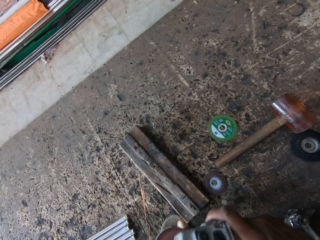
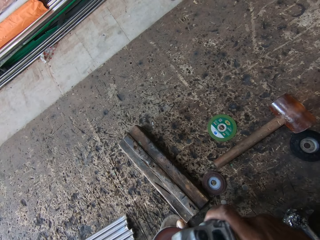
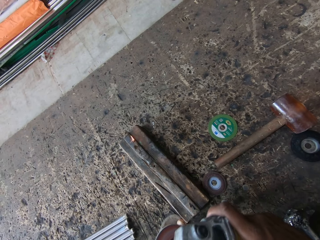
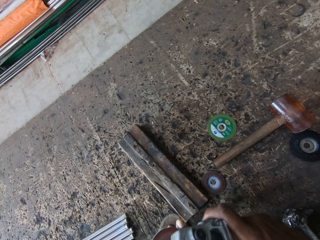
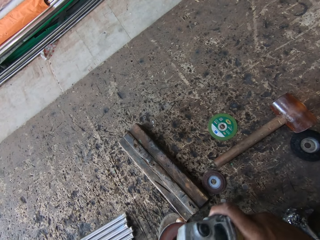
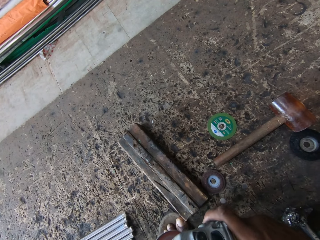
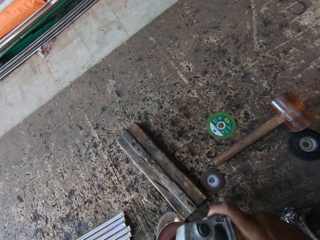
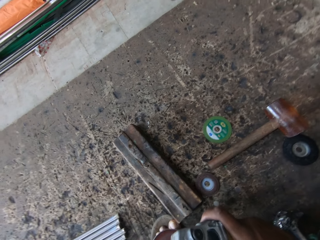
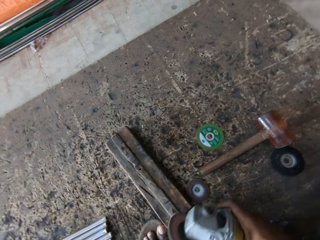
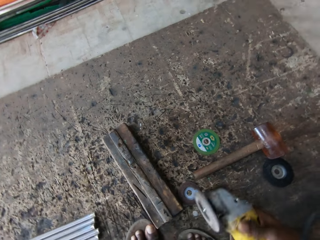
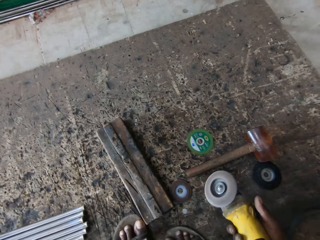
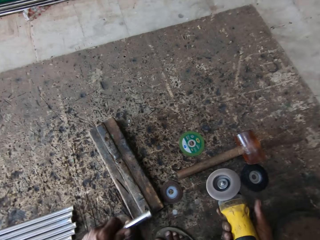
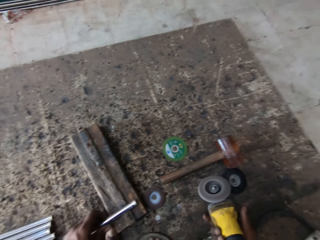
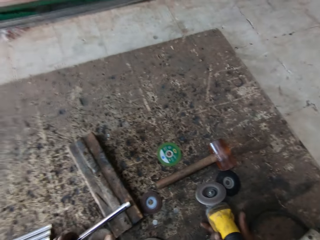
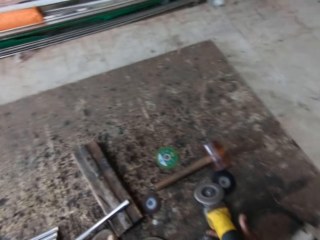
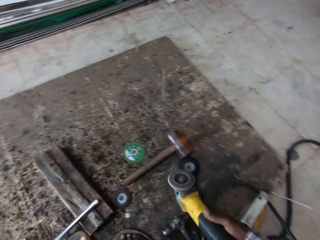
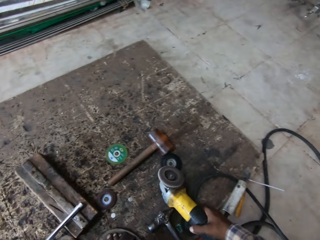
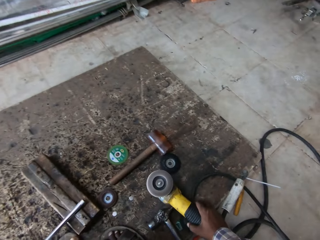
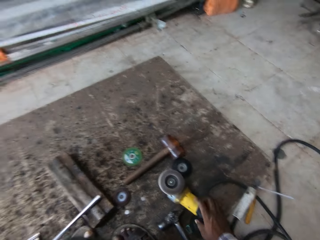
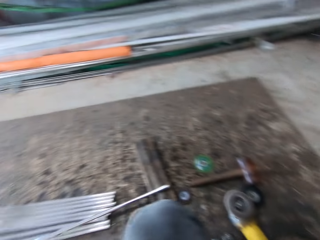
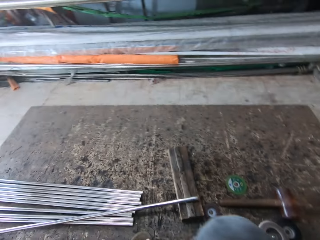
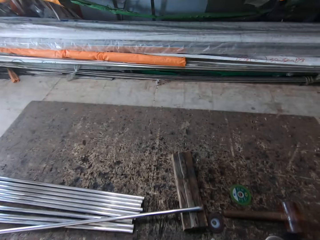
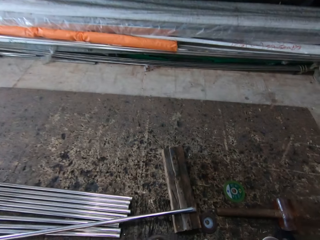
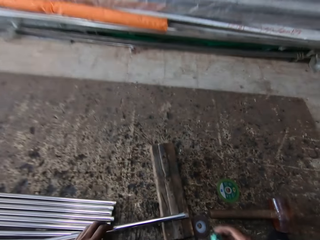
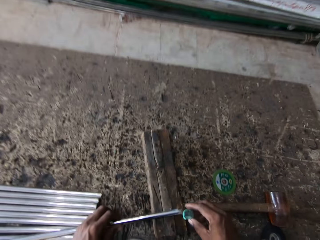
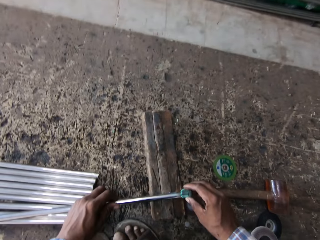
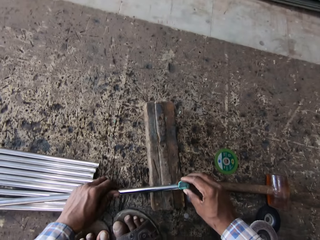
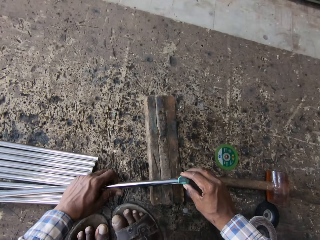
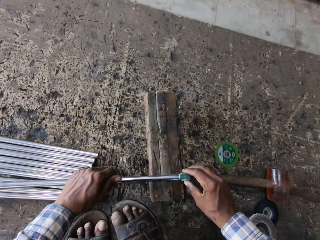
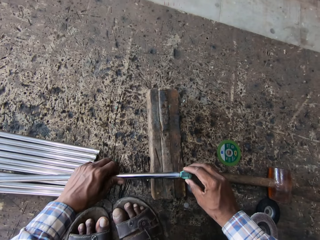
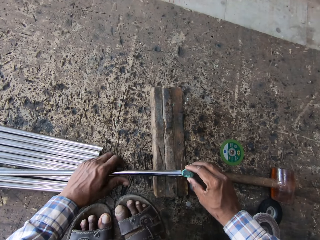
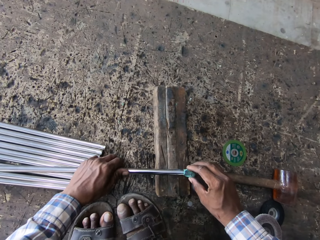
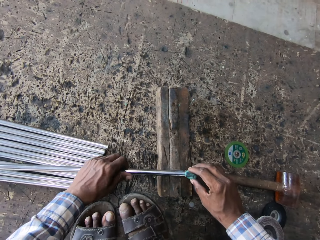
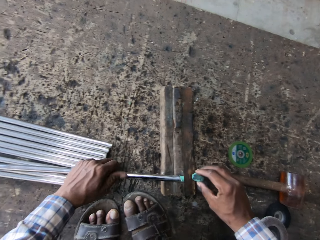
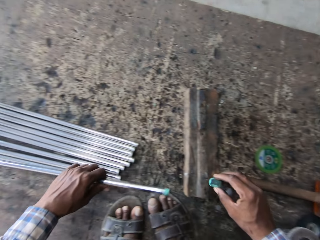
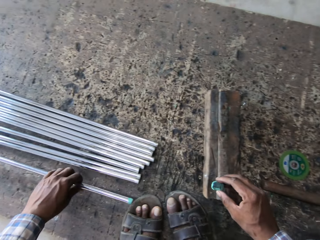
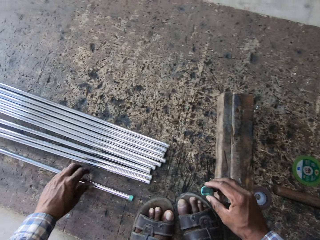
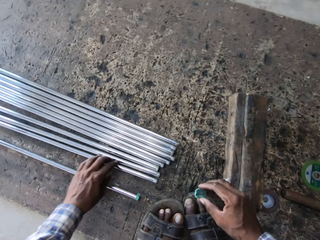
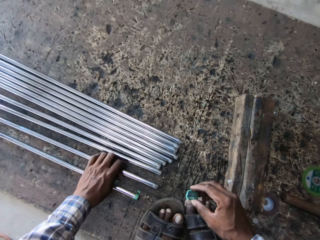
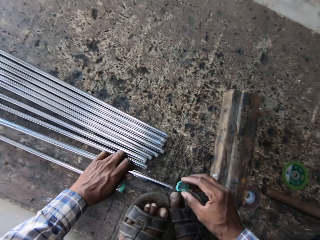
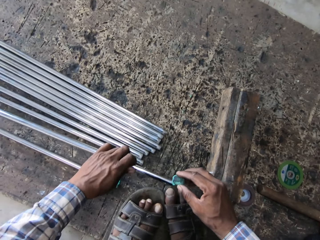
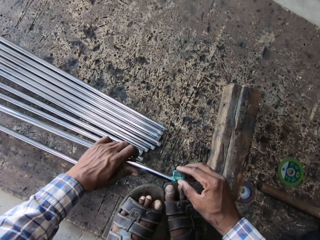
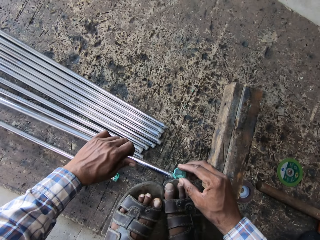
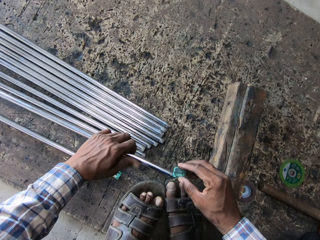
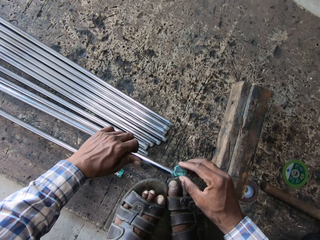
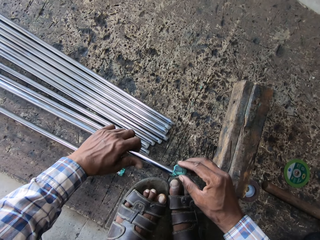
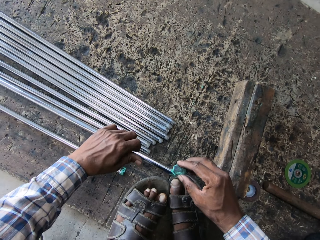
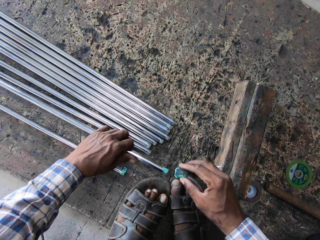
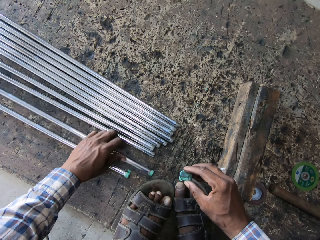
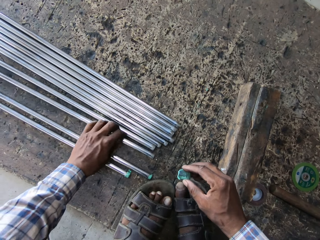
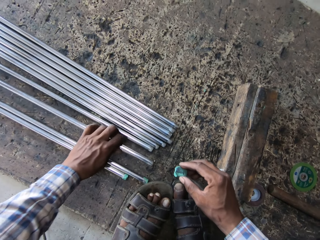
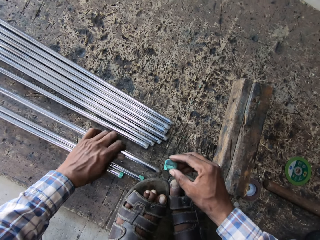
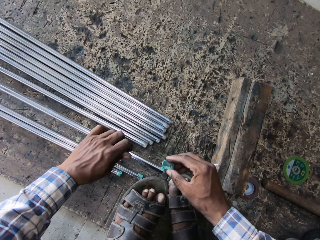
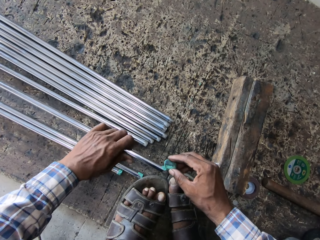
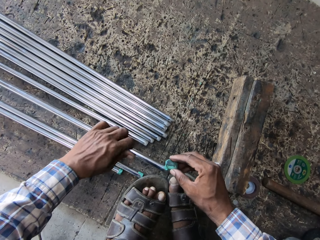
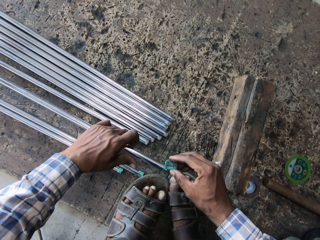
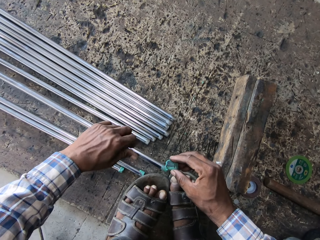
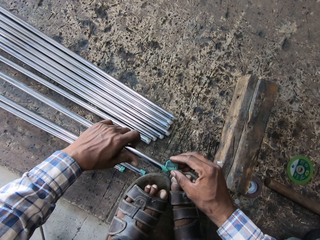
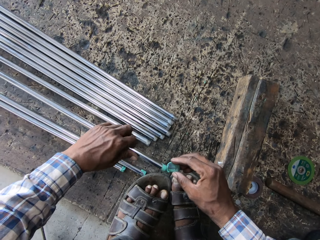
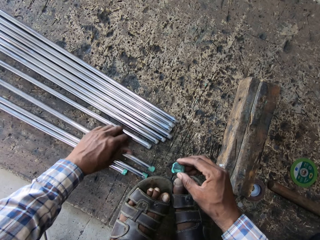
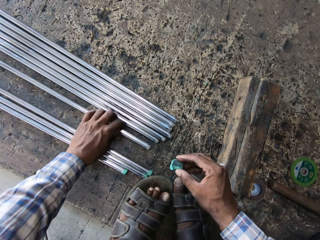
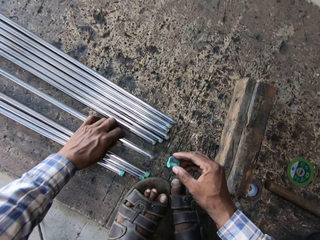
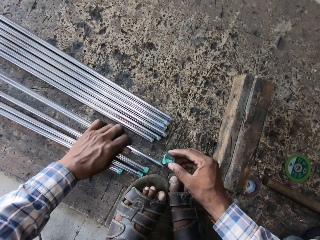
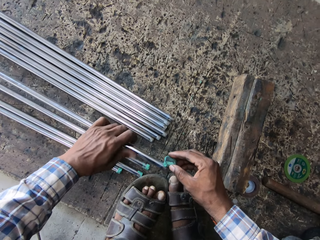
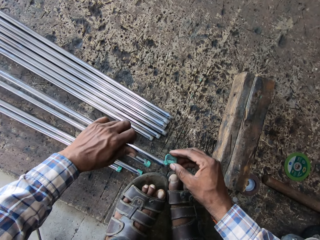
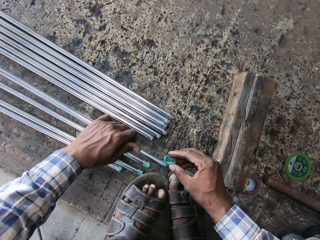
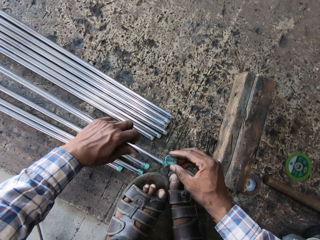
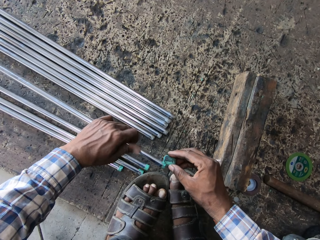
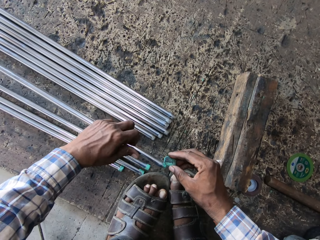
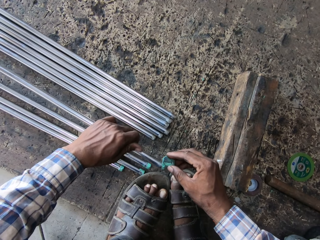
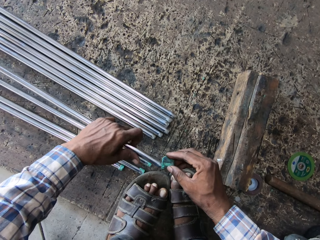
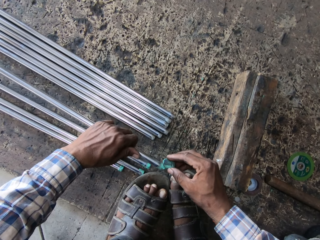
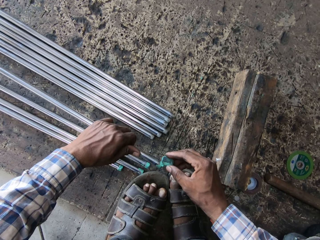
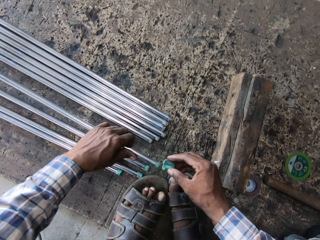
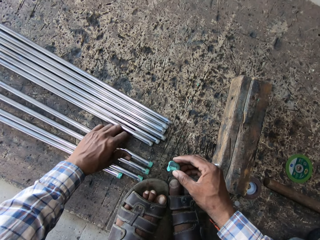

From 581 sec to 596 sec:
The camera wearer removes the welding machine from the steel metal. They put the welding machine down. They put the steel metal on the floor. They put the steel metal on the holder. They look around. They hold a rubber seal. They hold the steel metal. They seal the steel metal with the rubber seal. They put the steel metal on the floor. They take the steel metal on the floor. They seal the steel metal with the rubber seal. They put something on the metal. They put the steel metal on the floor. They take the steel metal on the floor. They seal the steel metal with the rubber seal. They put the steel metal on the floor. They take the steel metal on the floor. They seal the steel metal with the rubber seal.

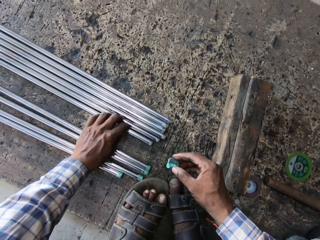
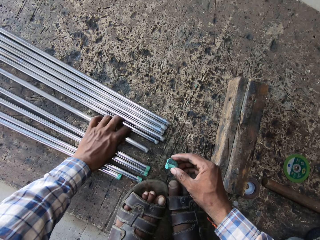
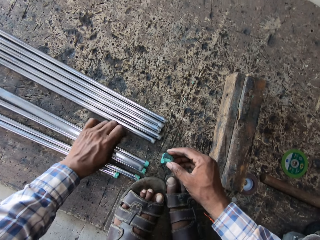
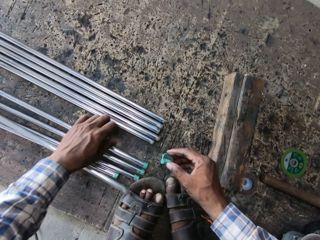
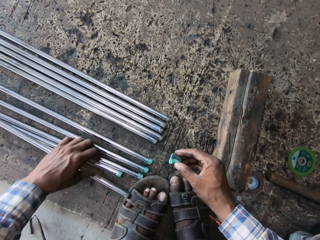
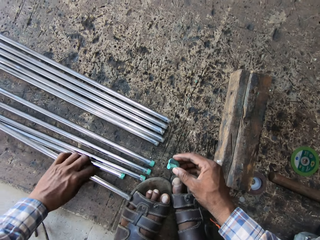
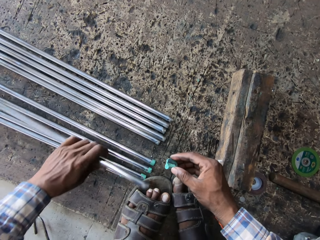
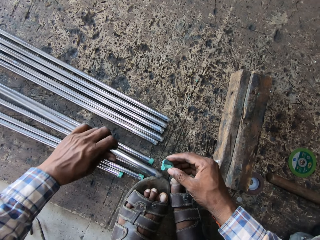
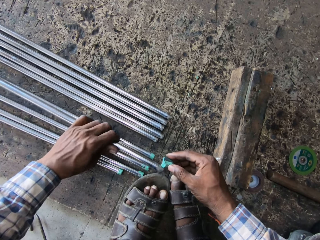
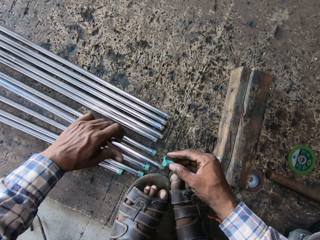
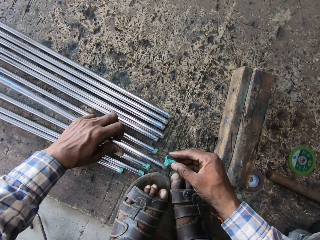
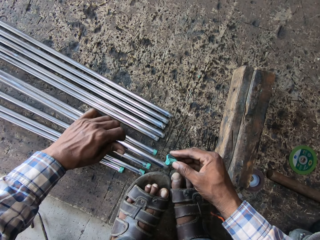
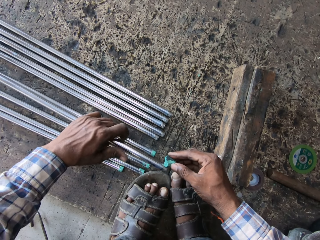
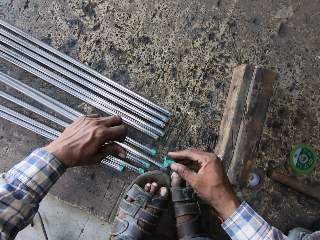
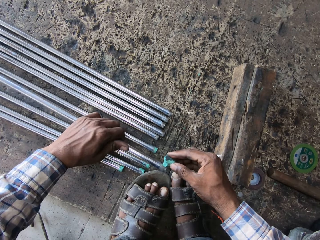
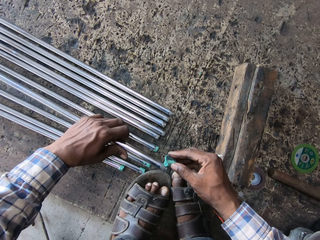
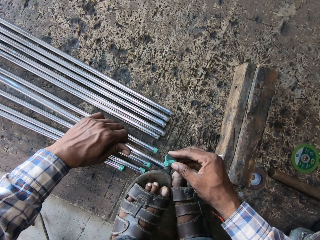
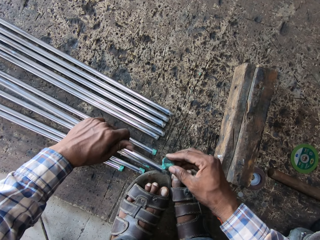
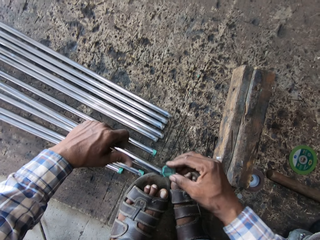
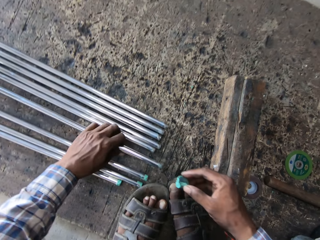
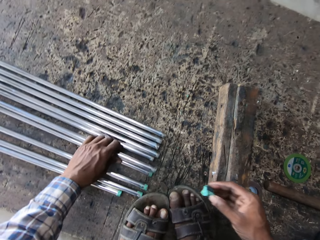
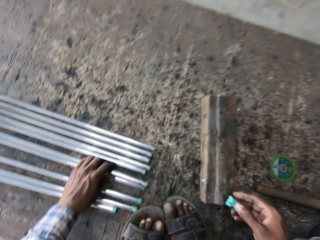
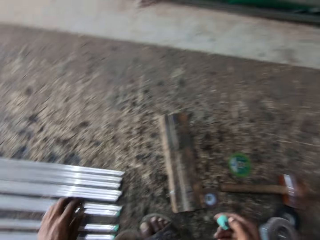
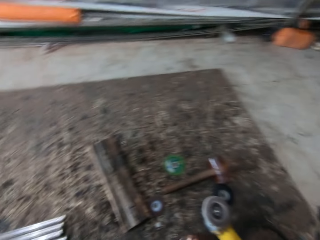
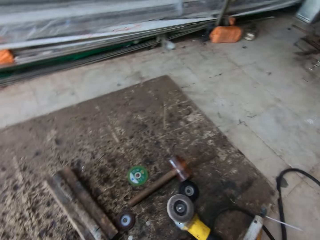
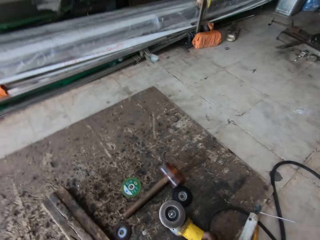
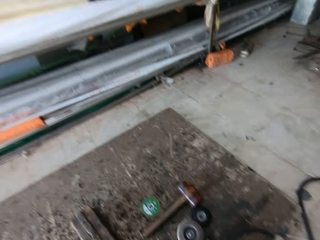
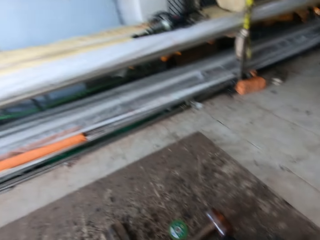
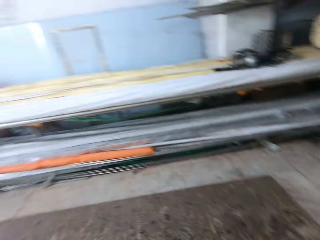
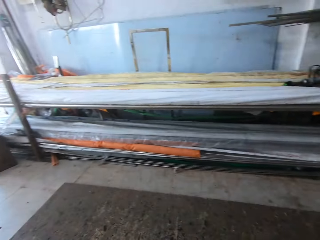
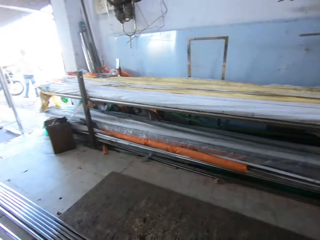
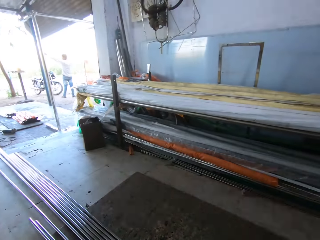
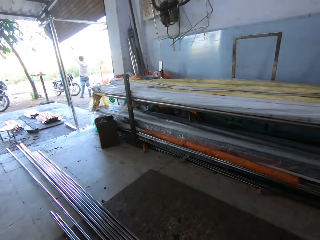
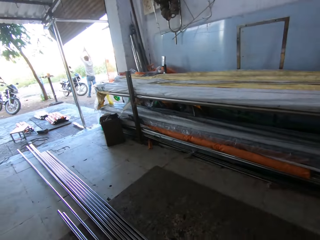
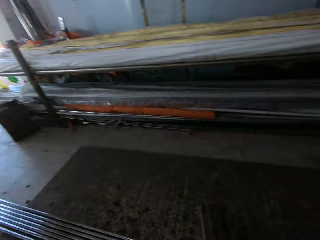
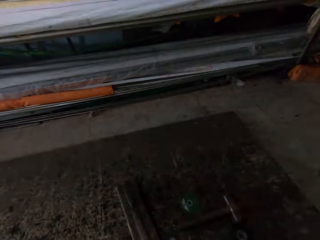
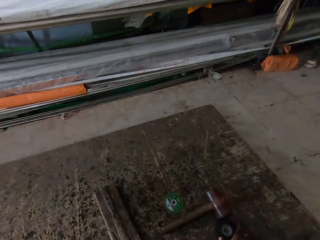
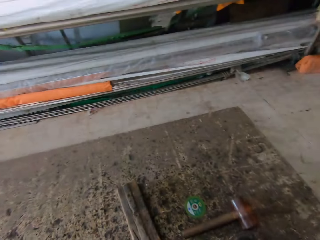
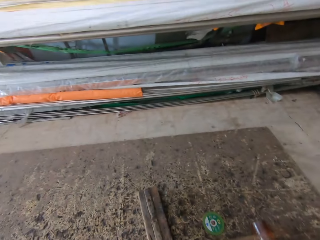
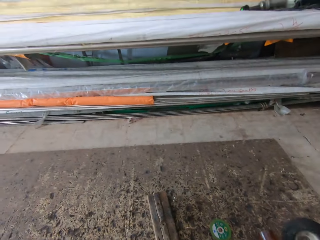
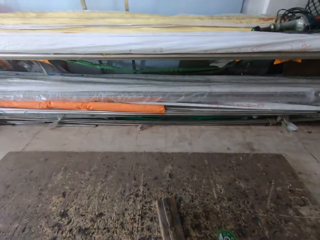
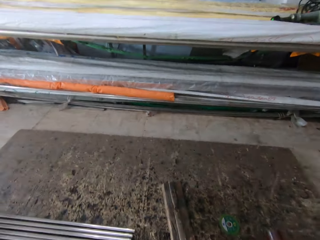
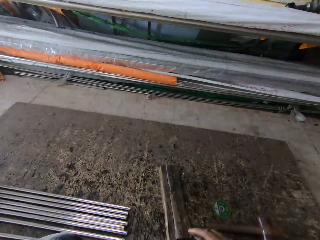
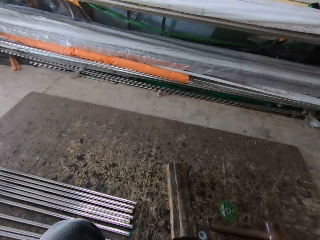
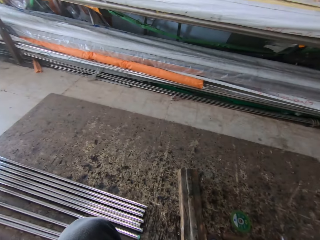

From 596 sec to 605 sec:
The camera wearer puts the steel metal on the floor. They take the steel metal on the floor. They roll the metal on the floor. They take the steel metal. They seal the steel metal with the rubber seal. They put the steel metal on the floor. They turn. They look around. A person stretches hands near a motorbike. The camera wearer looks around the house. They take something on the floor.
